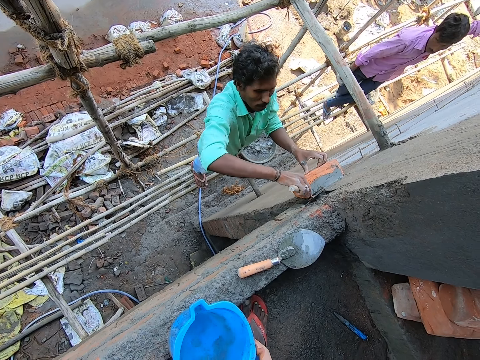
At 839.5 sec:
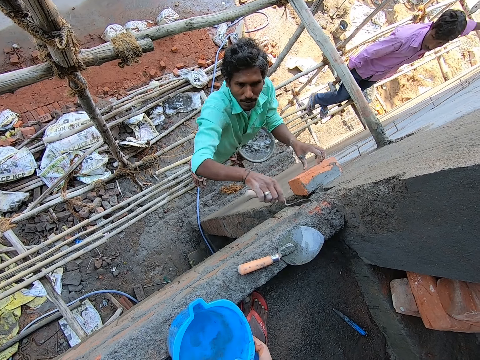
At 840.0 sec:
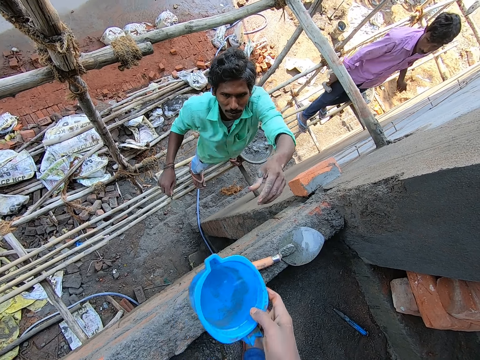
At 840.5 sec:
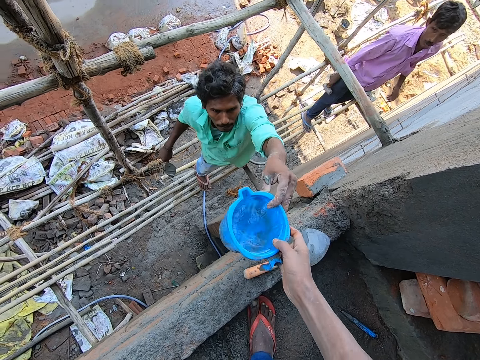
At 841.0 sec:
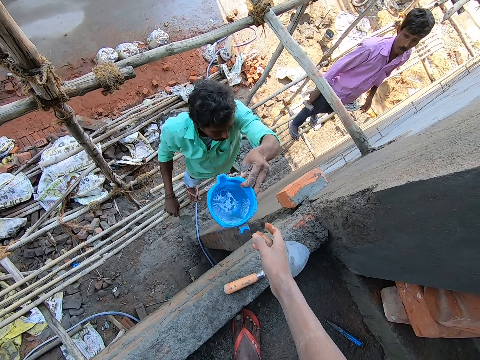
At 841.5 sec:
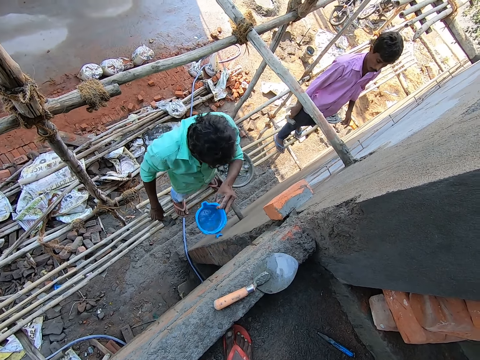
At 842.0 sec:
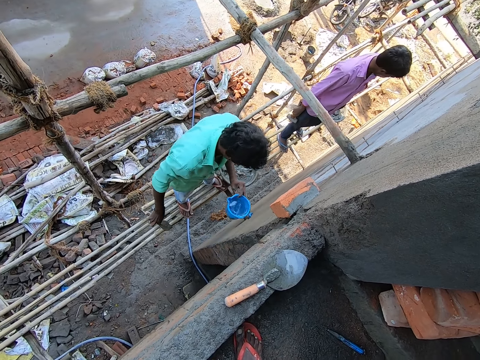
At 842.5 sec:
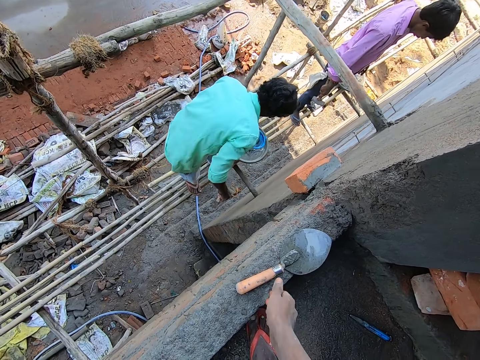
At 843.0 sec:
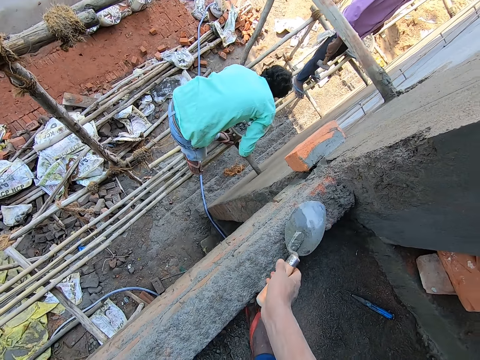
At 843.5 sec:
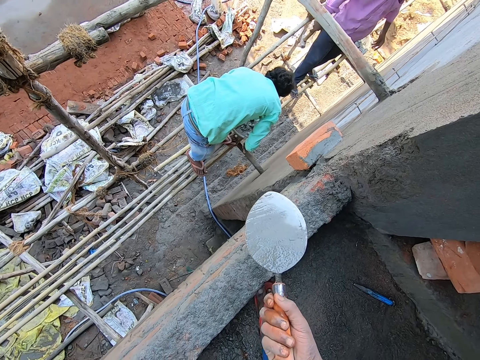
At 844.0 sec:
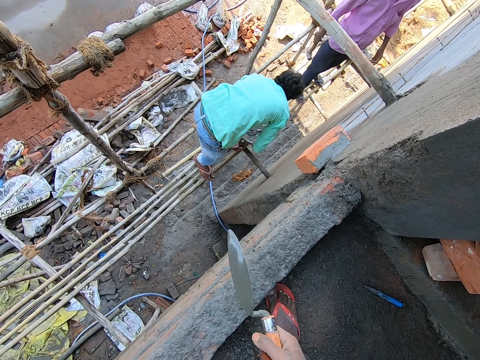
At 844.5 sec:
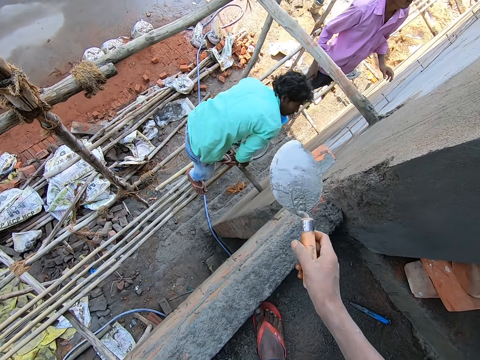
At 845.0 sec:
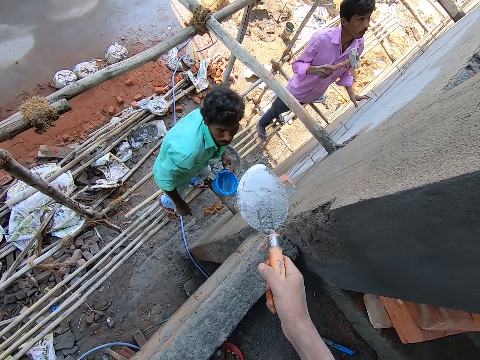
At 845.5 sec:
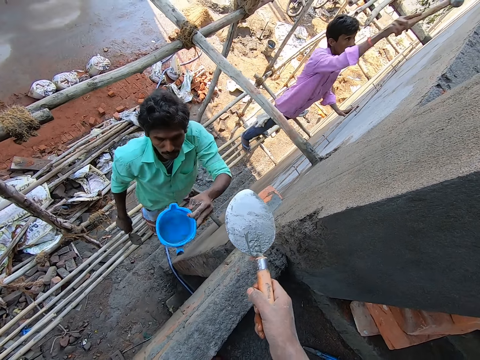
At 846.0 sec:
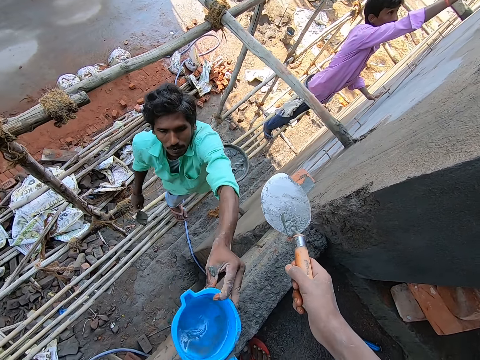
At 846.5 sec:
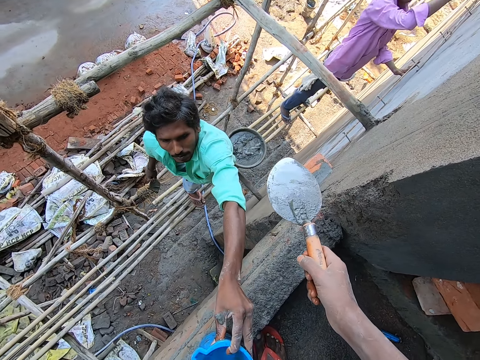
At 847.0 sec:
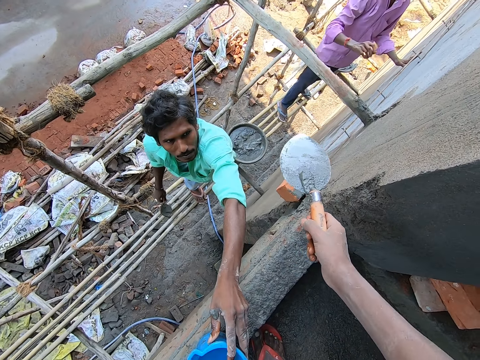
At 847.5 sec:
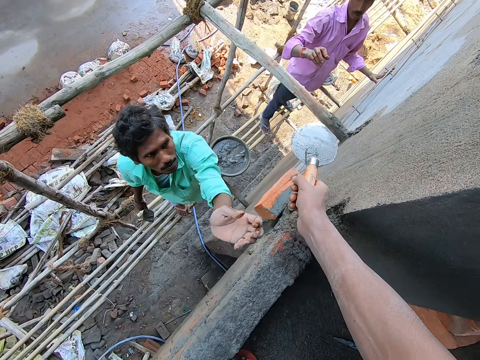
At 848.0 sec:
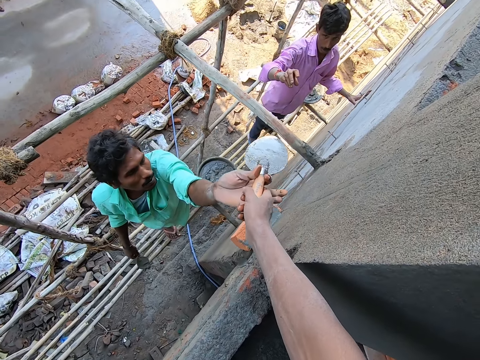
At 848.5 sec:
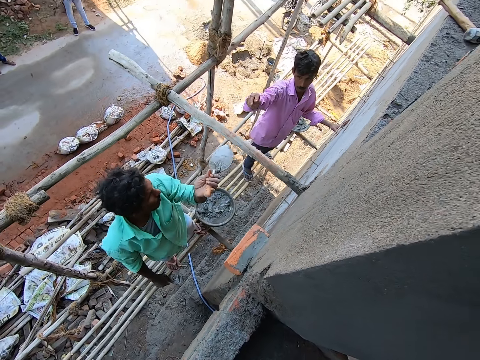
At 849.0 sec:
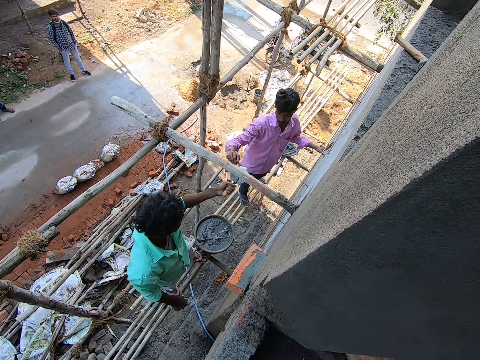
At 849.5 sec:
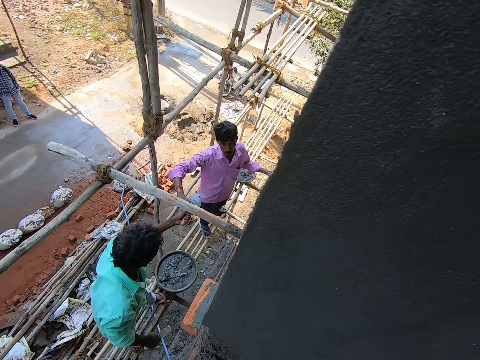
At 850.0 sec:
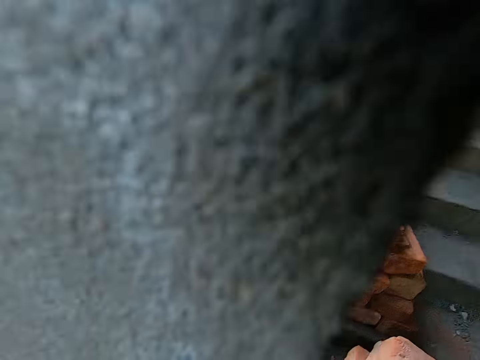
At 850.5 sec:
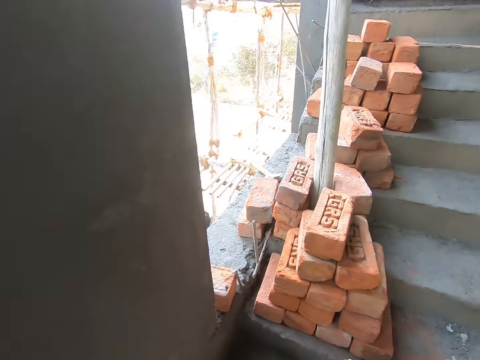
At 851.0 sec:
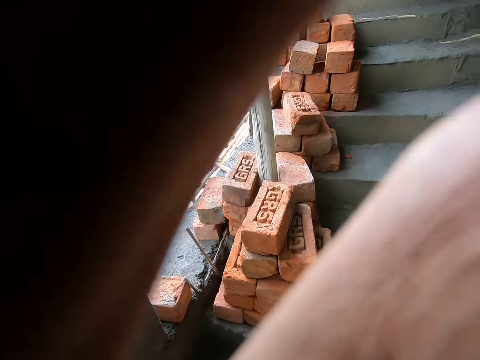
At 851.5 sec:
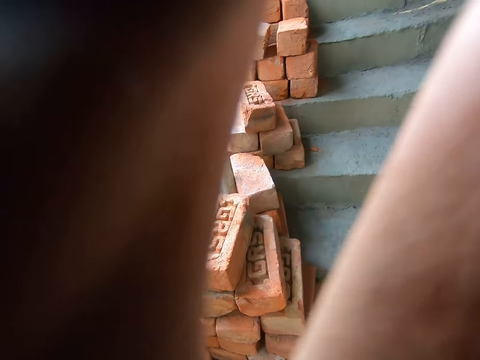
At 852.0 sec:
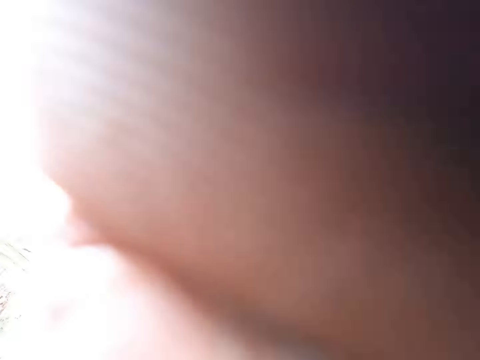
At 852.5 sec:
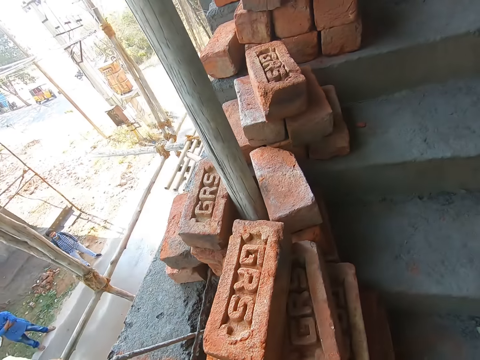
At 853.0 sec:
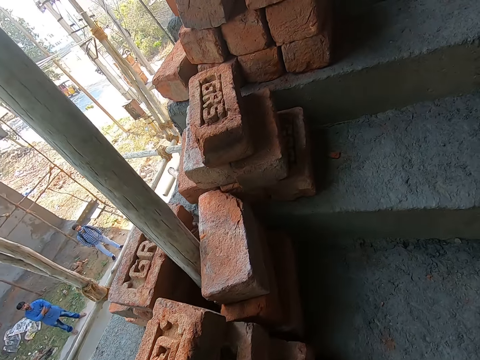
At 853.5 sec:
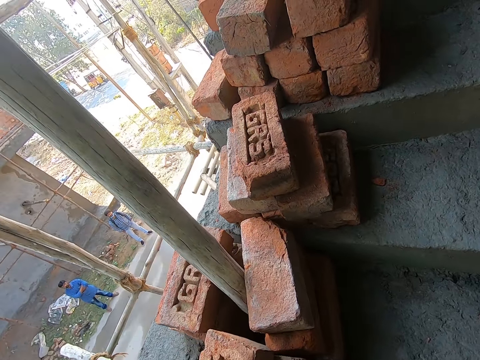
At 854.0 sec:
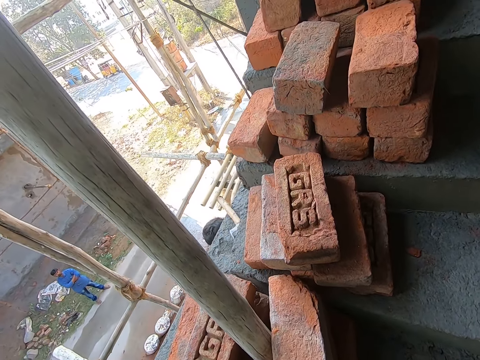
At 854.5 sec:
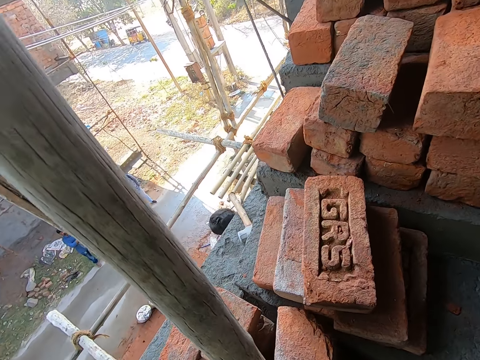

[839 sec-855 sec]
The camera wearer interacts with a man. He passes the cup of water to the man with his right hand. The man takes a jug of water with the left hand. The camera wearer picks up a trowel from the floor with his right hand. The man pours water in the bucket and drops the jug on the floor. The camera wearer passes the trowel to the man with his right hand. The man takes the trowel with the left hand and gives another man the trowel. The camera wearer touches something. He picks up a brick.

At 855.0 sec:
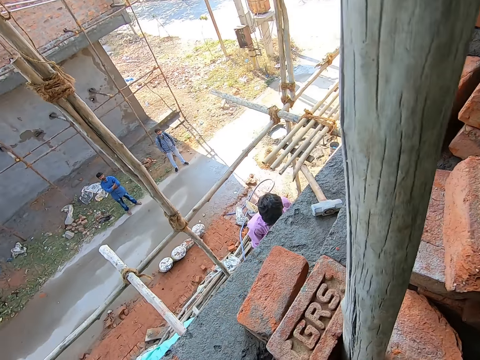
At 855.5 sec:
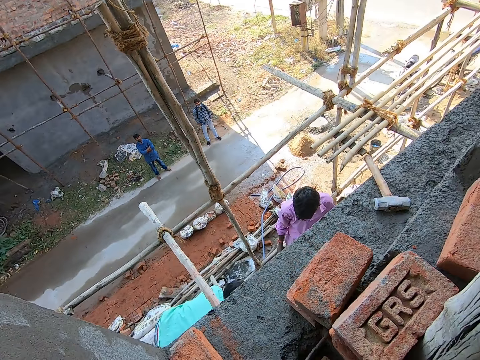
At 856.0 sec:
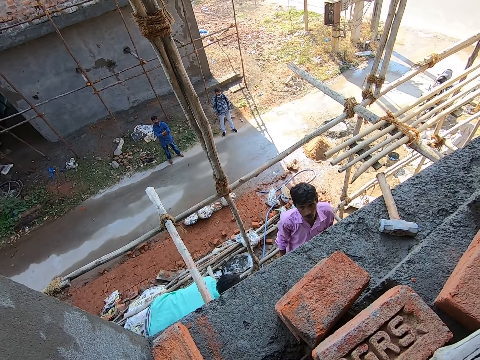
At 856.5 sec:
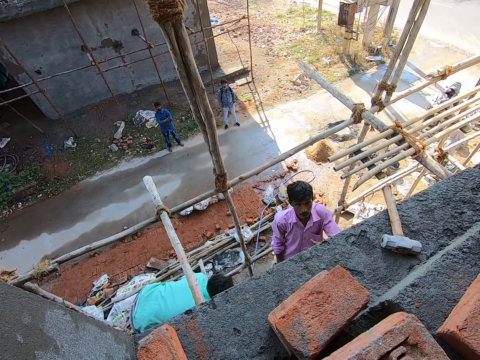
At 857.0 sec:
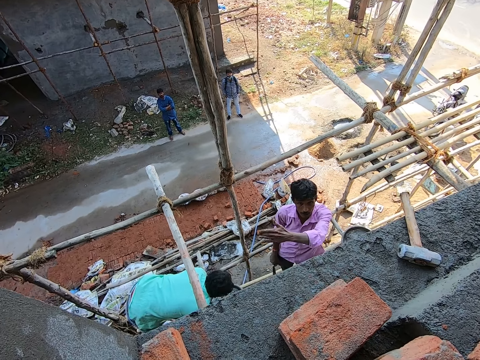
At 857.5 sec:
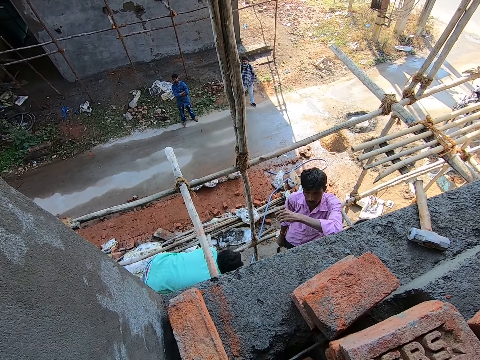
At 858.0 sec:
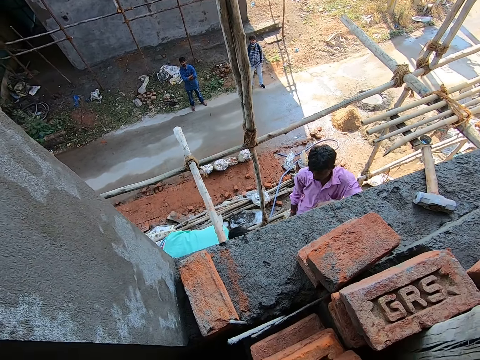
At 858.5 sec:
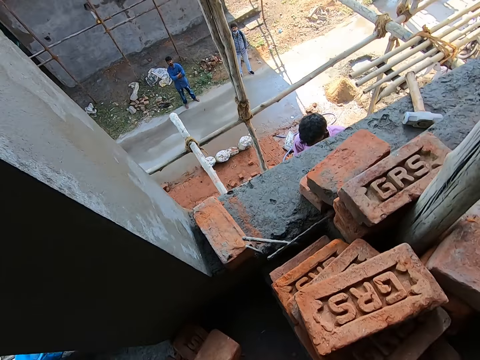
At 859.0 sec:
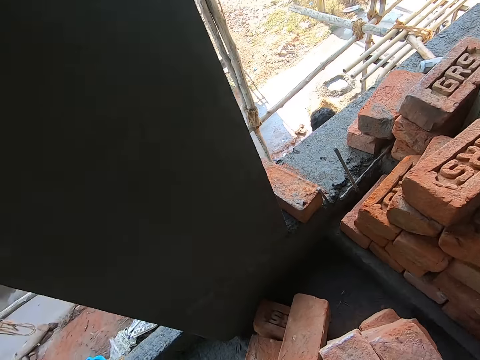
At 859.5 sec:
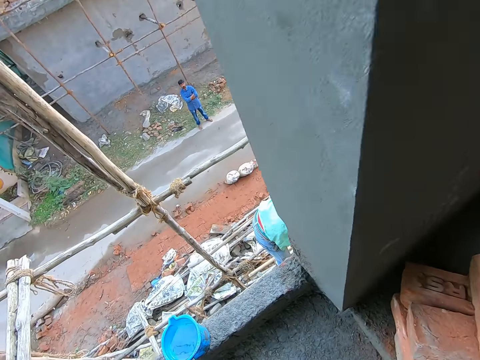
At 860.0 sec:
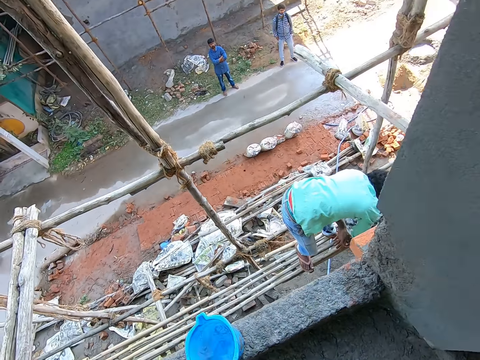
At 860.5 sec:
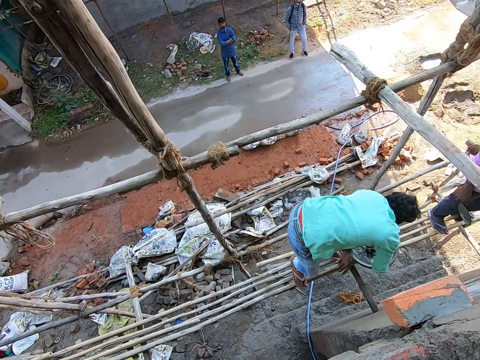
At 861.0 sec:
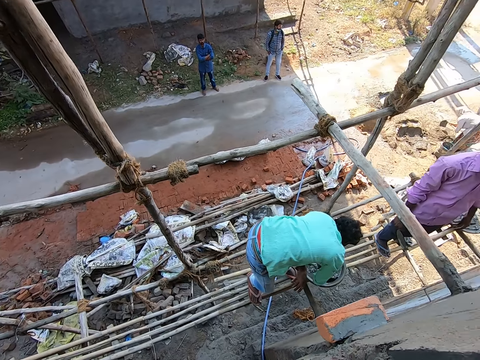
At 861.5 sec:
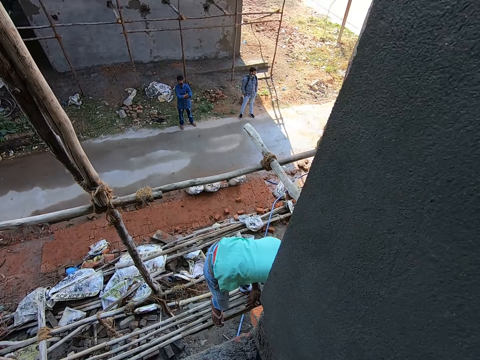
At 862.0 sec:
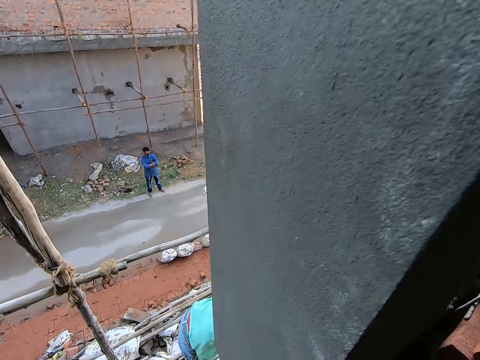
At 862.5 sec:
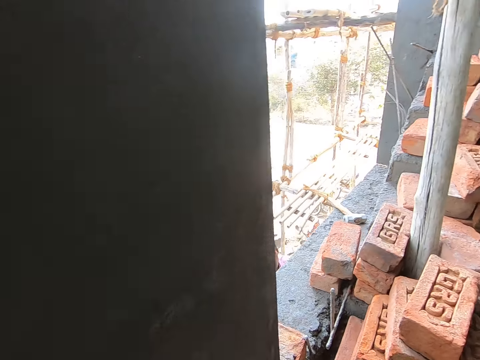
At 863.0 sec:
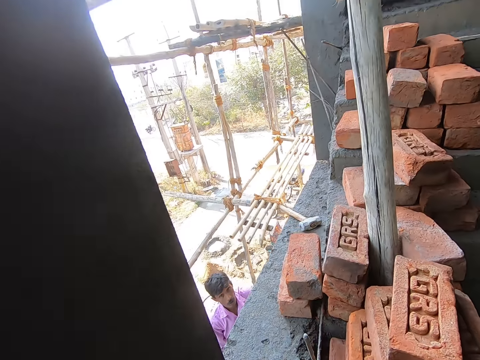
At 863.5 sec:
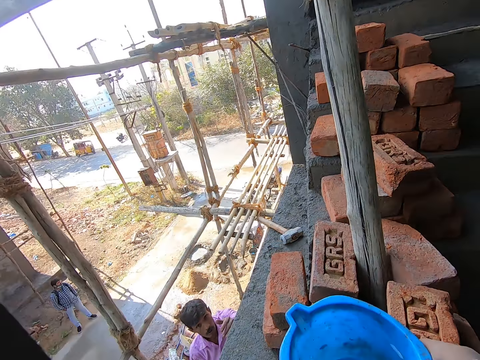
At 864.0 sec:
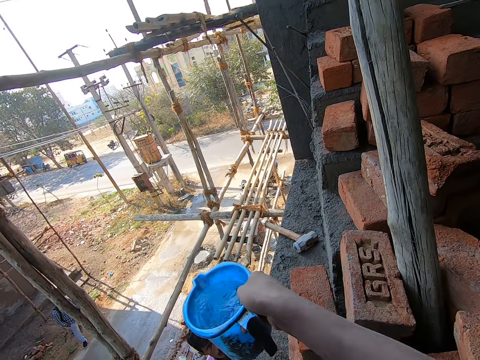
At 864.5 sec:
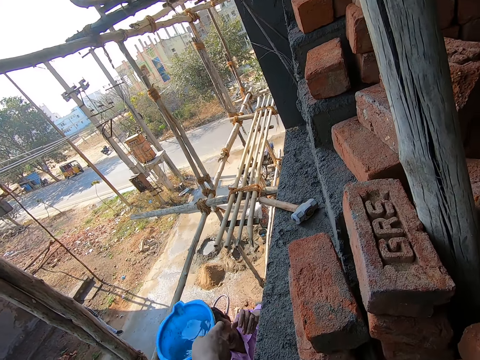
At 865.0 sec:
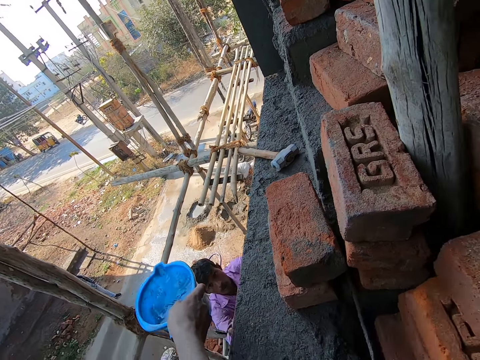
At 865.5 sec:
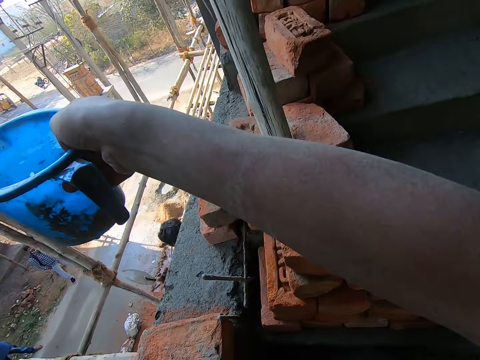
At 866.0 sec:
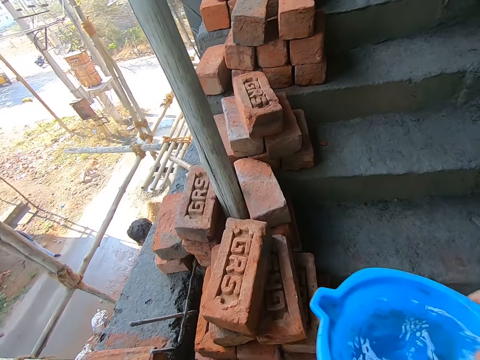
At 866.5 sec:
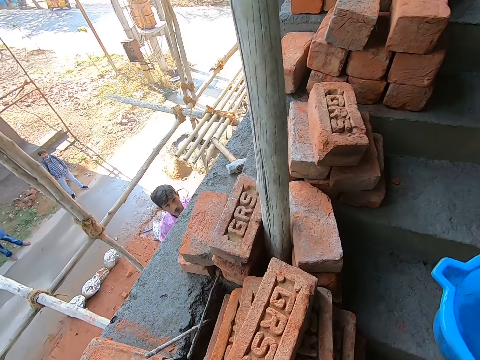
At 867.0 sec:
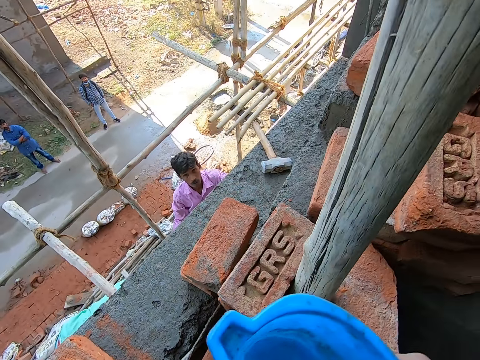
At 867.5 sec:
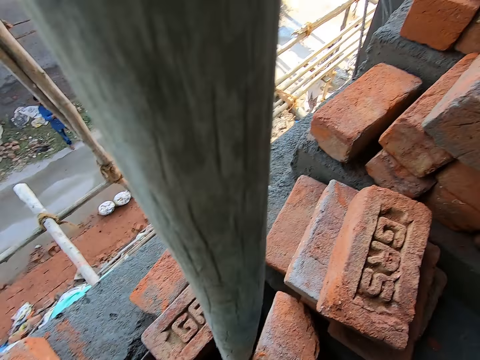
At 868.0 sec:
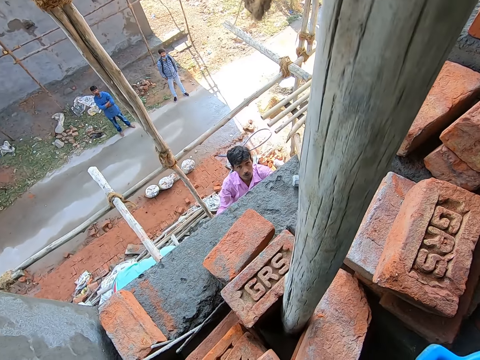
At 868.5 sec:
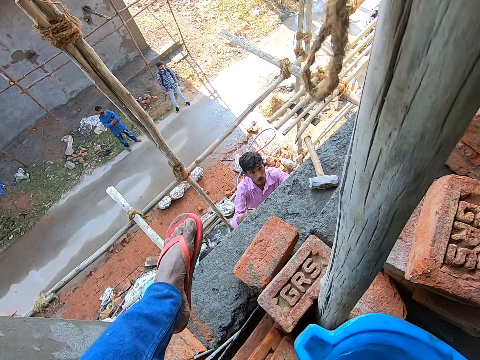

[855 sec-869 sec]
The camera wearer interacts with a man. He carries a jug of water. He holds the bowl of water in his right hand.
